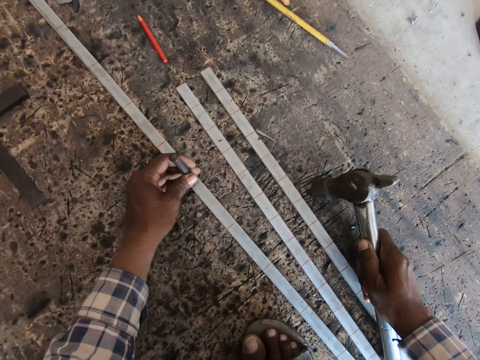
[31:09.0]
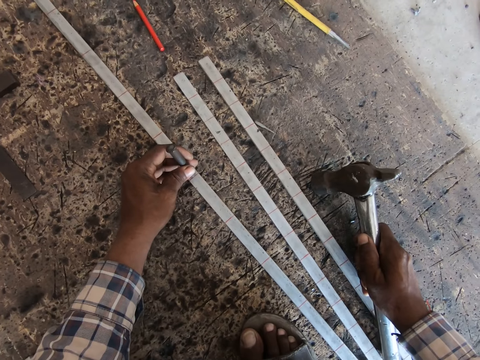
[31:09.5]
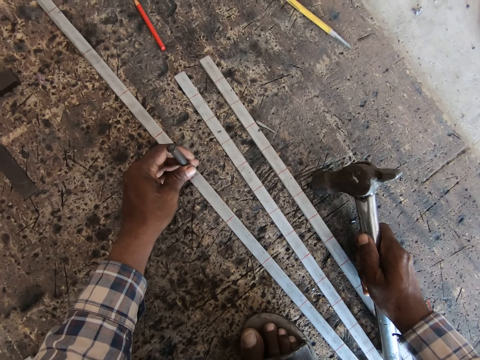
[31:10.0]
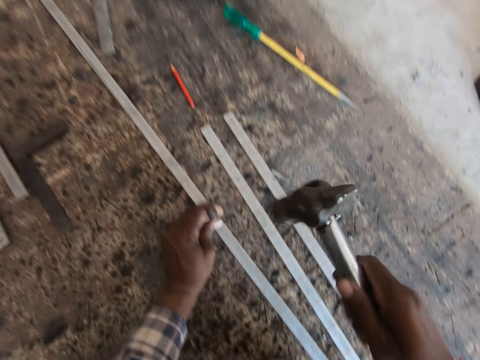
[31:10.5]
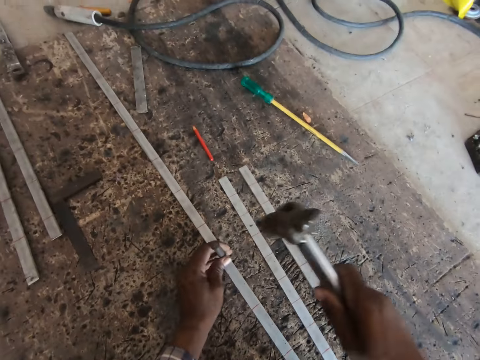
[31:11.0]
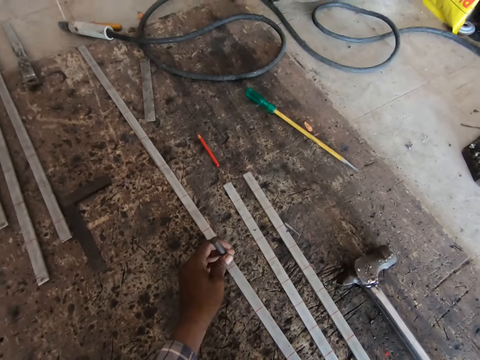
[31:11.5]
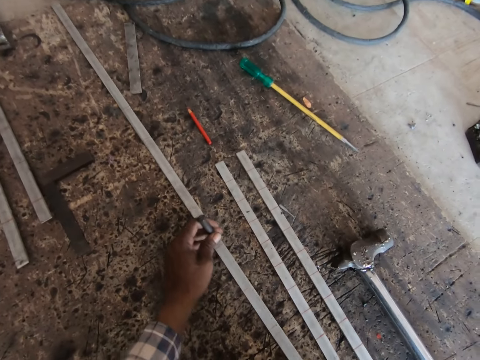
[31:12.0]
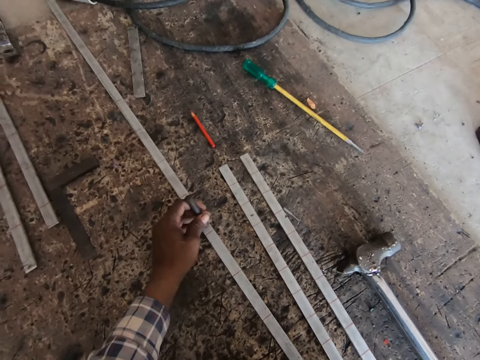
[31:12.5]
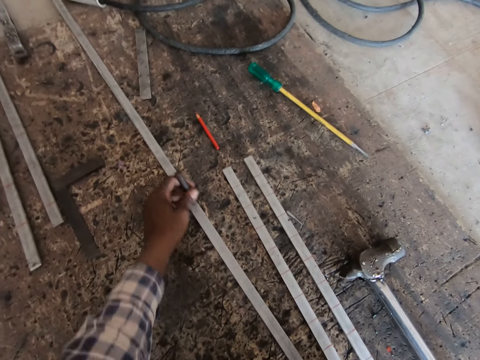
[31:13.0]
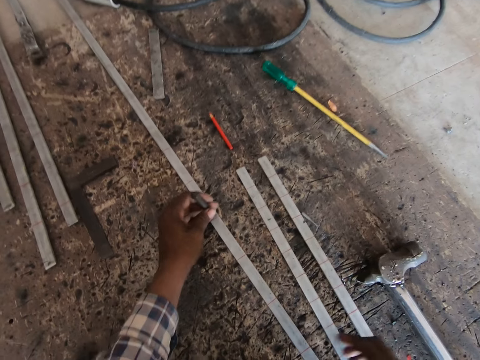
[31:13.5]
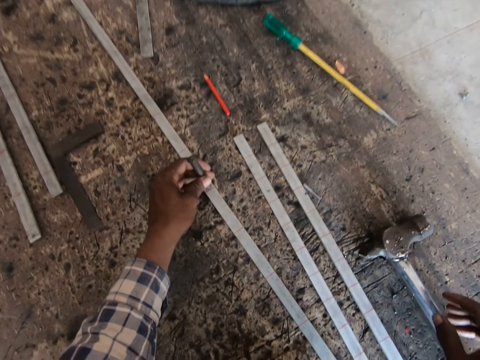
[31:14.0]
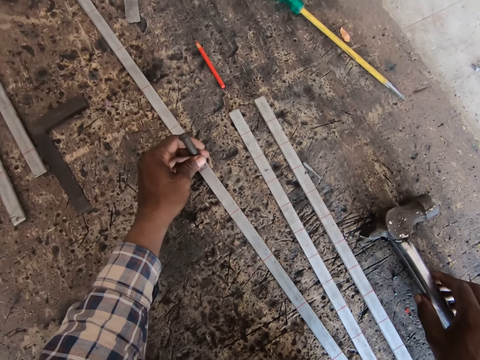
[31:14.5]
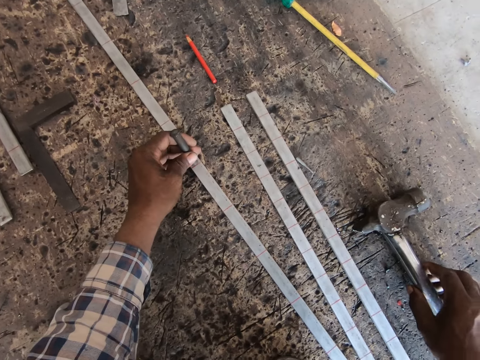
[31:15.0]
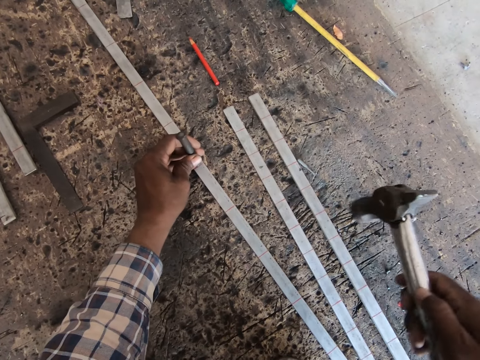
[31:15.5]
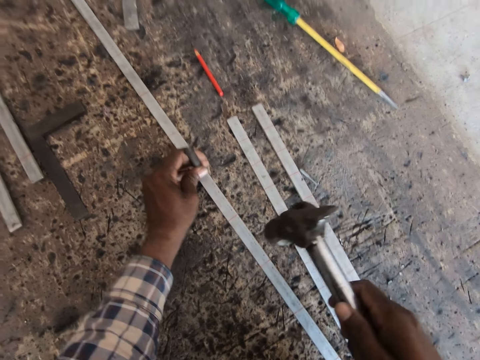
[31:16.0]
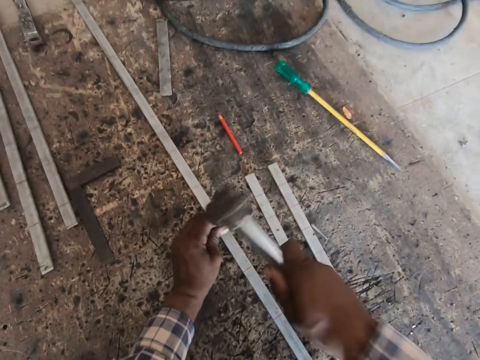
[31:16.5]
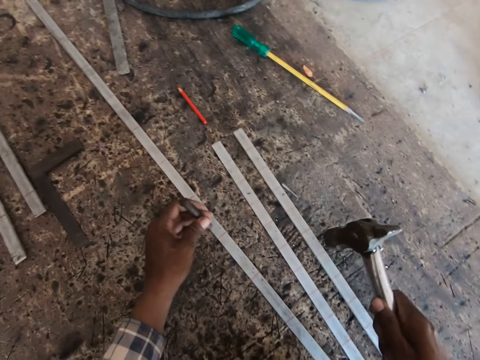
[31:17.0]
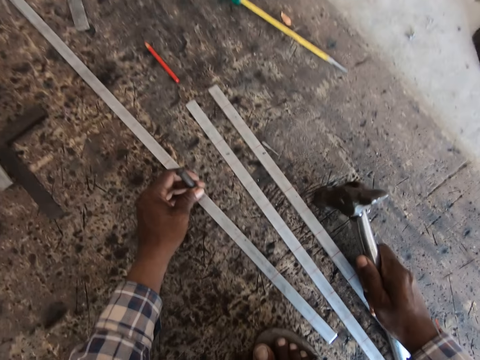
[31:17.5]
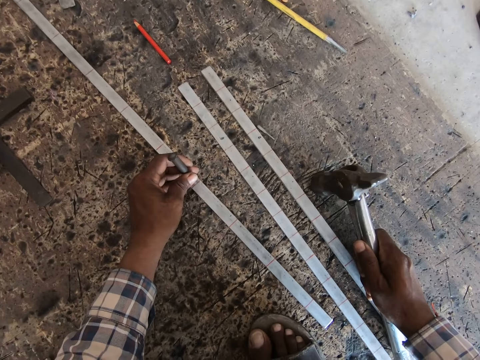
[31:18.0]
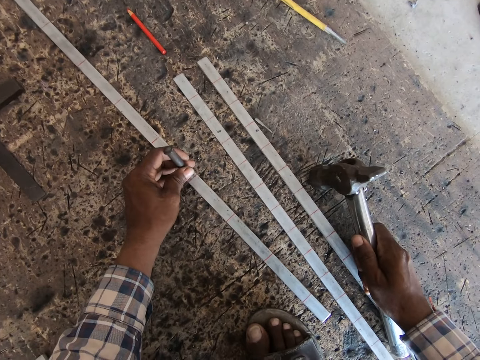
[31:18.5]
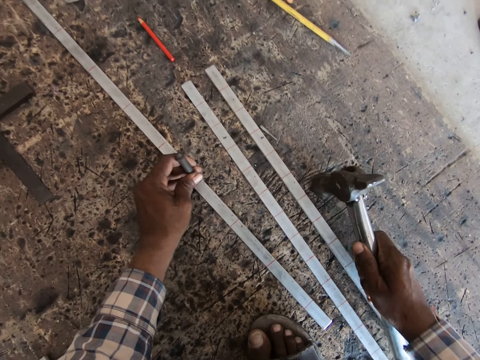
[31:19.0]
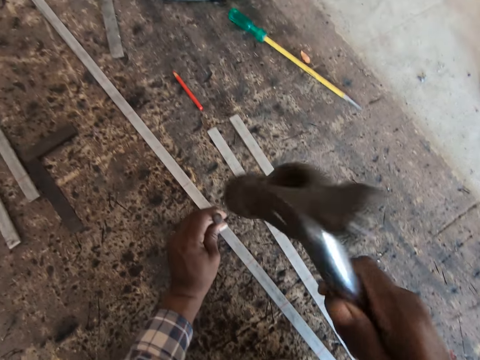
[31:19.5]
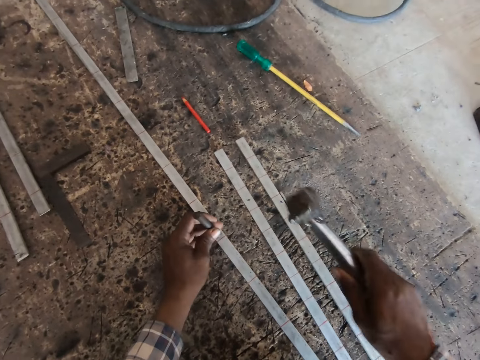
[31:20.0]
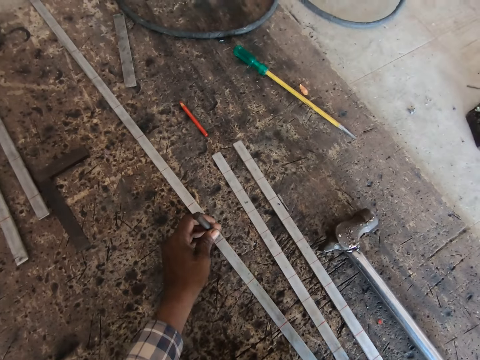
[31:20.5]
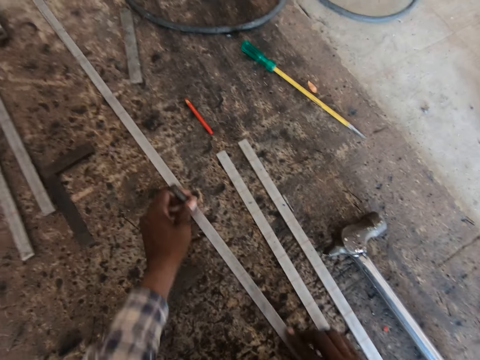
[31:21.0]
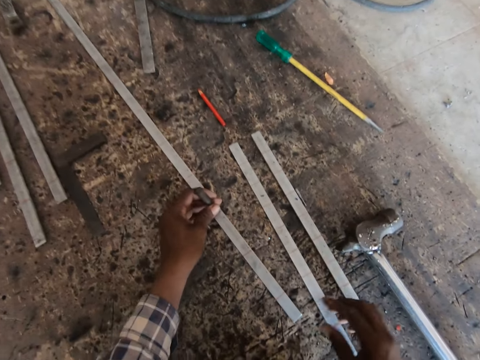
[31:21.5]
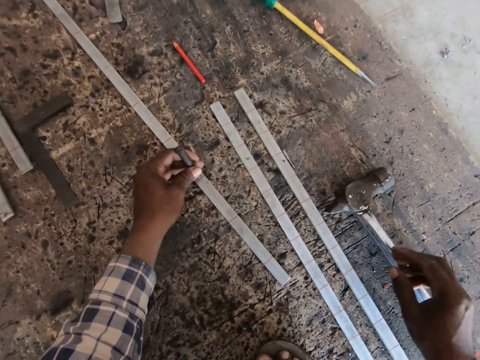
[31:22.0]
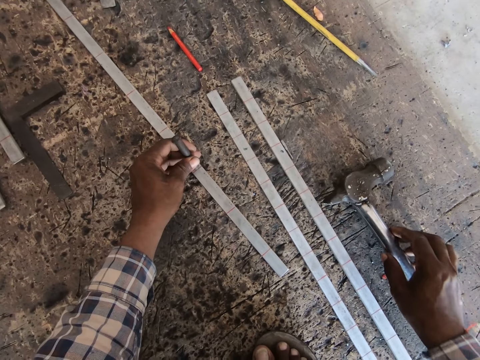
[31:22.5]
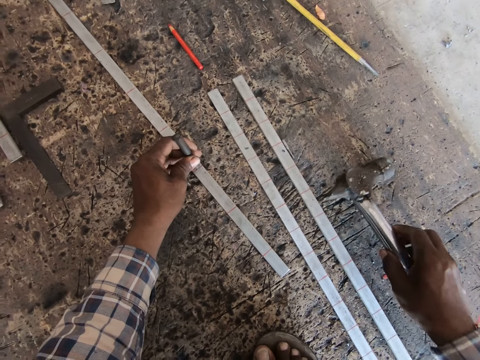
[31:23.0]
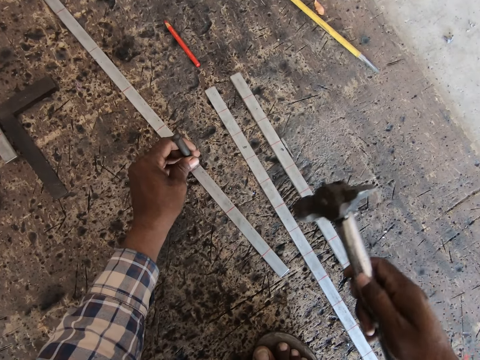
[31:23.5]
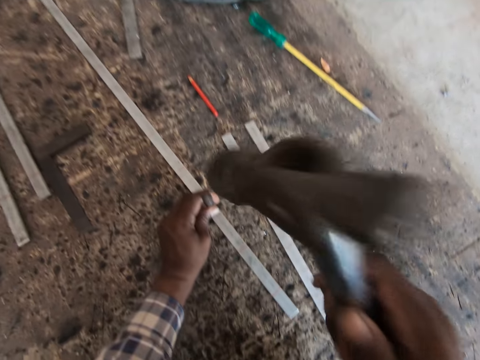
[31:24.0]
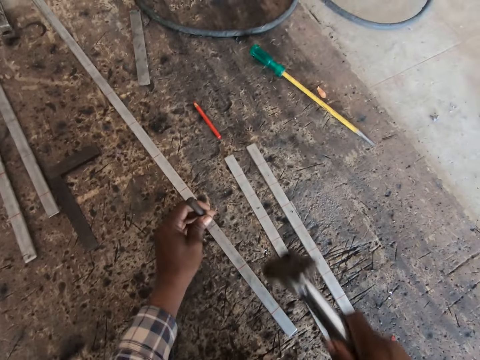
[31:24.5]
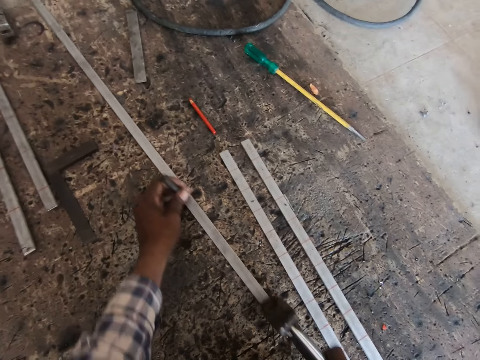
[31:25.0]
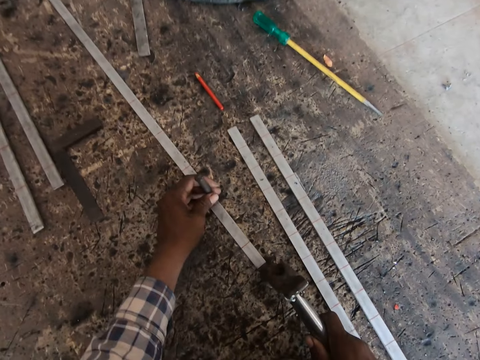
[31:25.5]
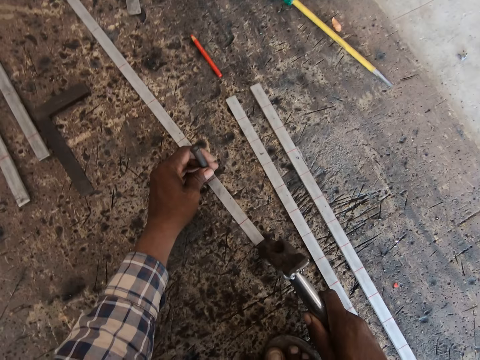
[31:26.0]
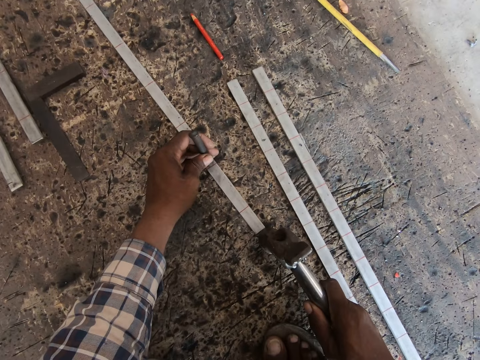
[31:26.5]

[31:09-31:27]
The camera wearer places the nail on the iron rod or metal rod. He hits the nail with the hammer. He drops the hammer on the floor with his left hand. He moves the metal rod on the floor with his right hand. He places the nail on the iron rod. He picks up the hammer on the floor with his right hand. He marks the metal rod with the hammer and chisel in his hands. He hits the nail with the hammer. He places the nail on the iron rod. He hits the nail with the hammer. He drops the hammer on the floor with his left hand. He moves the metal rod on the floor with his right hand. He places the nail on the iron rod. He picks up the hammer on the floor with his right hand. He marks the metal rod with the hammer and chisel in his hands. He hits the nail with the hammer. He moves the iron rod.

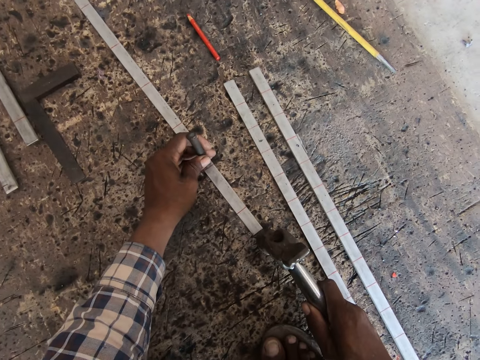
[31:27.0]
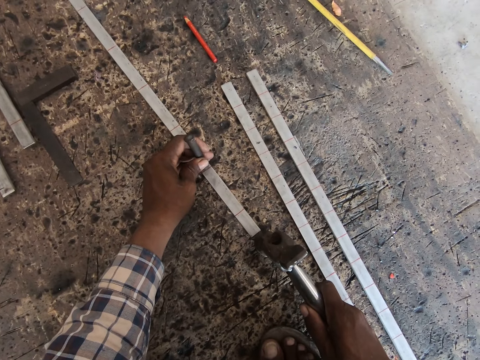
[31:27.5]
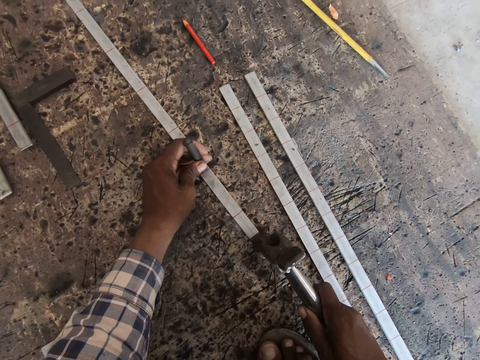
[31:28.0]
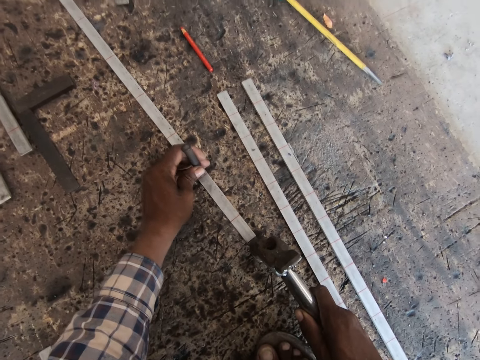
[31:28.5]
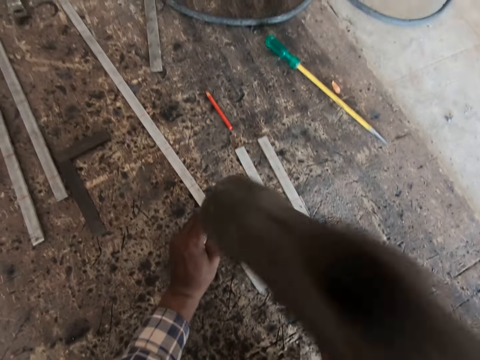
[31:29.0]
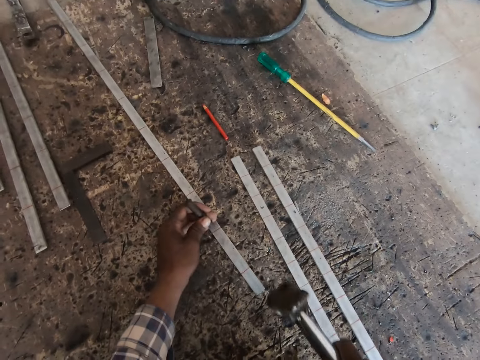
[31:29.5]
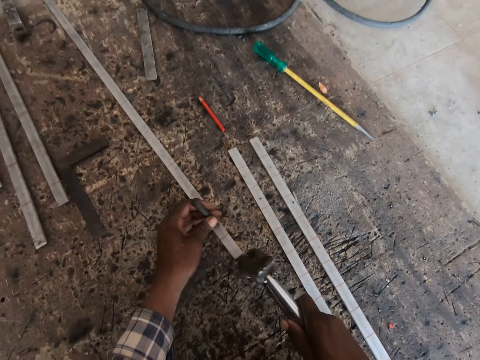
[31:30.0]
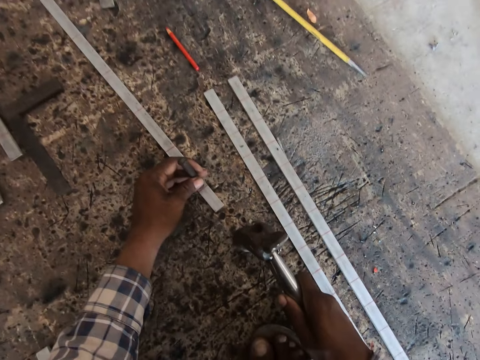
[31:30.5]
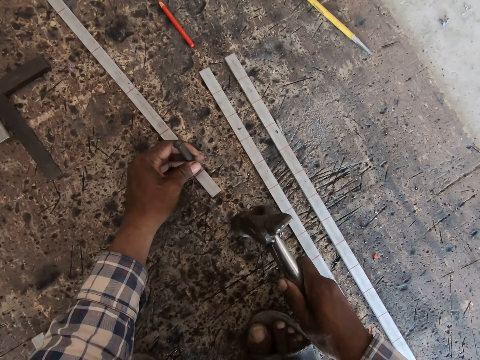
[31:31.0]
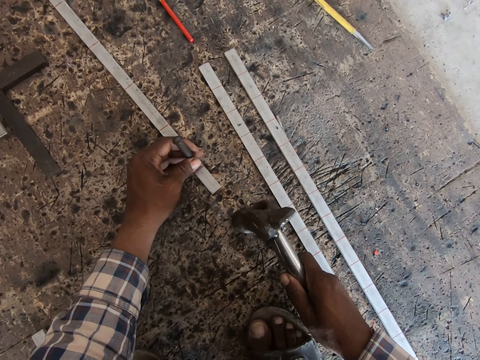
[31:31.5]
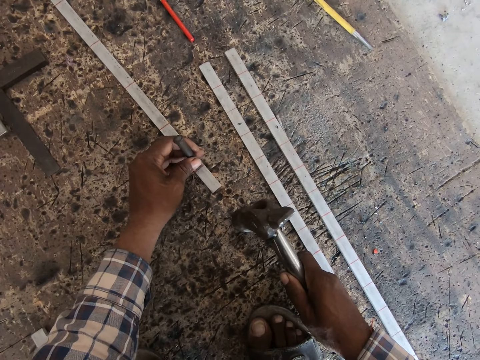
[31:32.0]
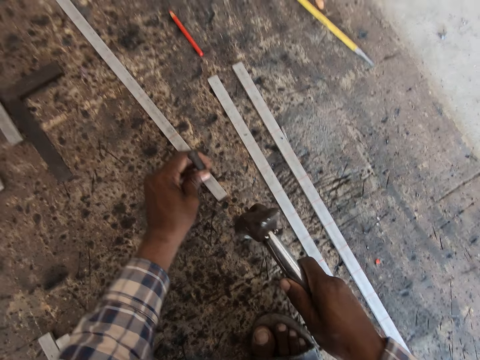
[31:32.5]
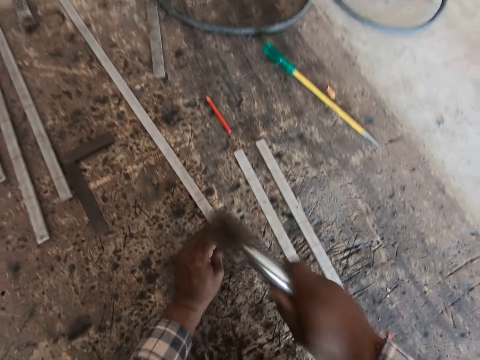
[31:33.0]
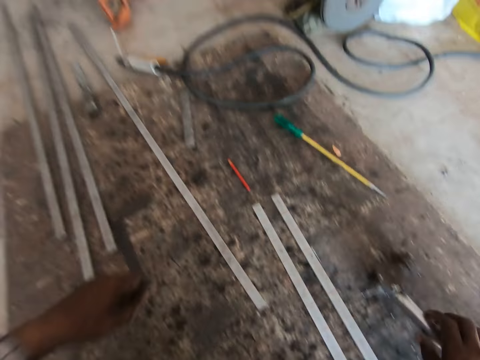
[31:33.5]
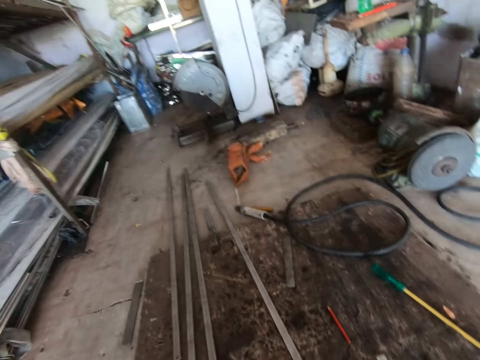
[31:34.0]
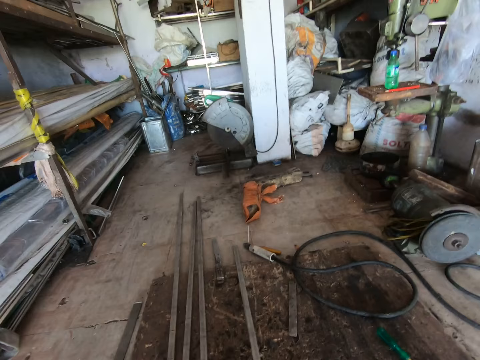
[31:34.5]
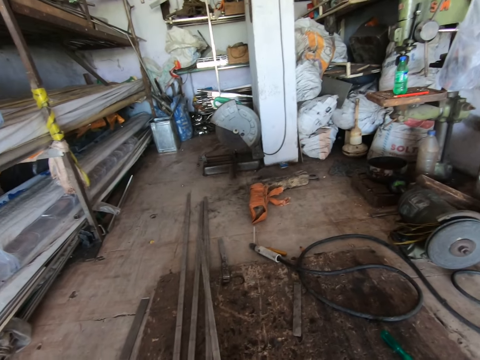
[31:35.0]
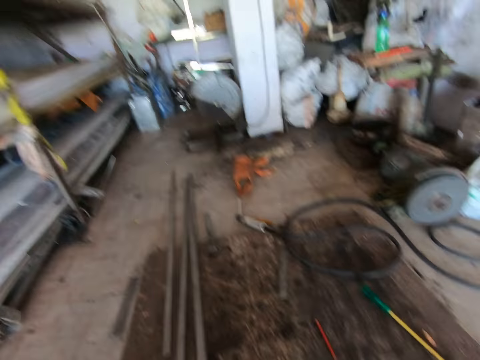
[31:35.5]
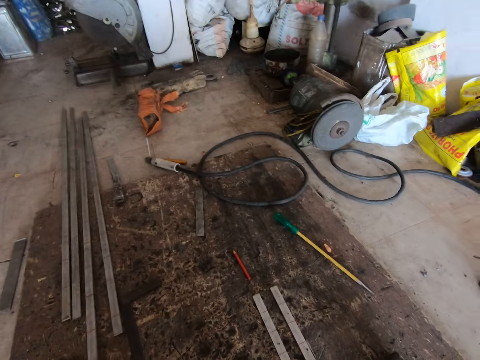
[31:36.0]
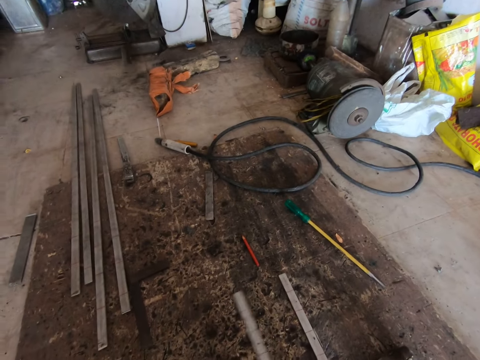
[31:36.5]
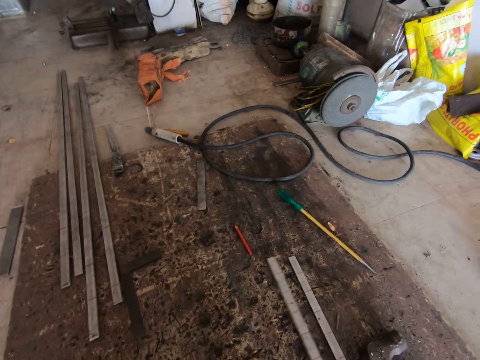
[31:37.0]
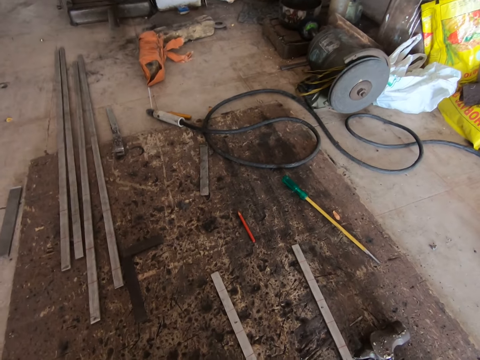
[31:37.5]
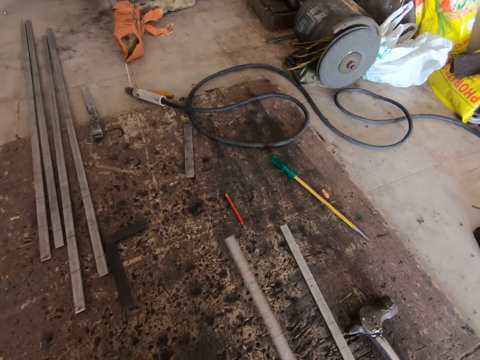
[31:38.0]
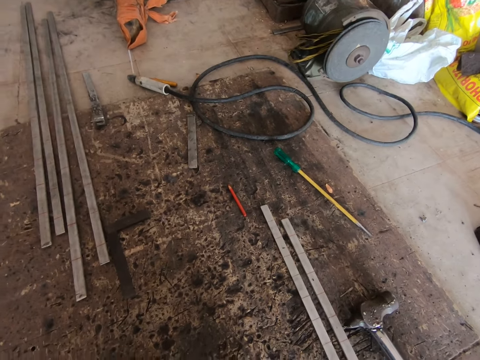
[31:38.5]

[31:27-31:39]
The camera wearer places the nail on the iron rod. He hits the nail with the hammer. He places the nail on the iron rod. He hits the nail with the hammer. He drops the hammer on the floor with his left hand. He moves the metal rods away from himself with his left hand. He moves a metal rod on the floor with his right hand.
